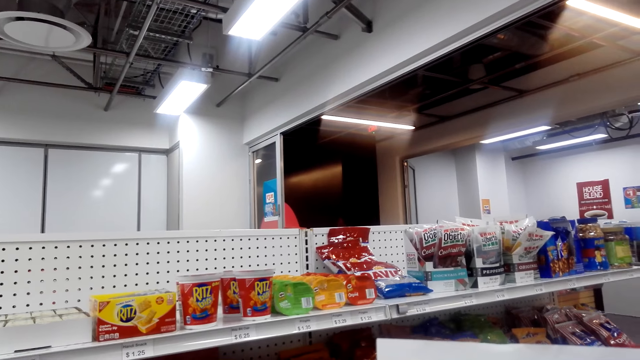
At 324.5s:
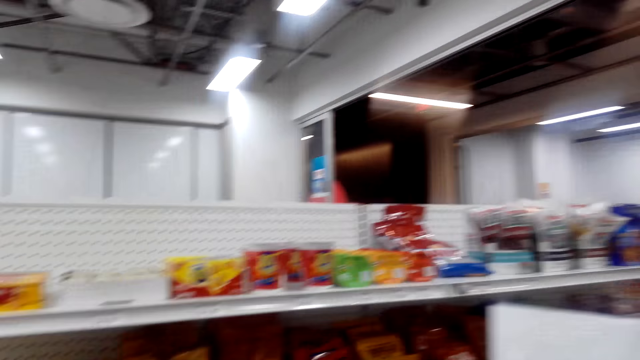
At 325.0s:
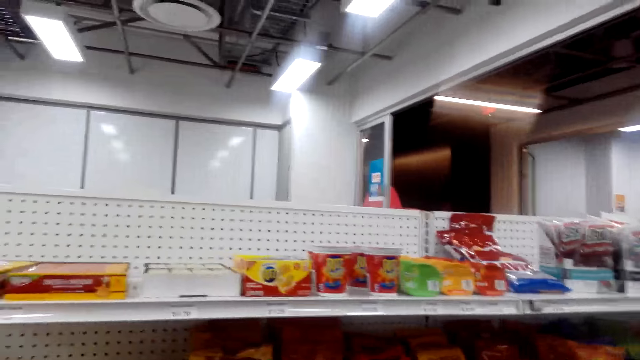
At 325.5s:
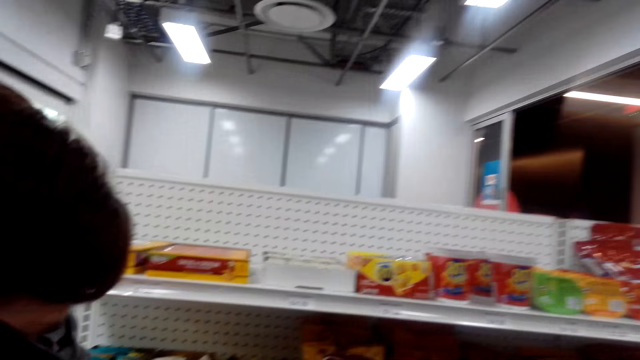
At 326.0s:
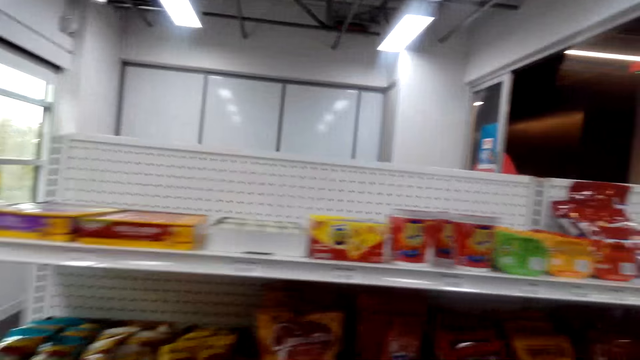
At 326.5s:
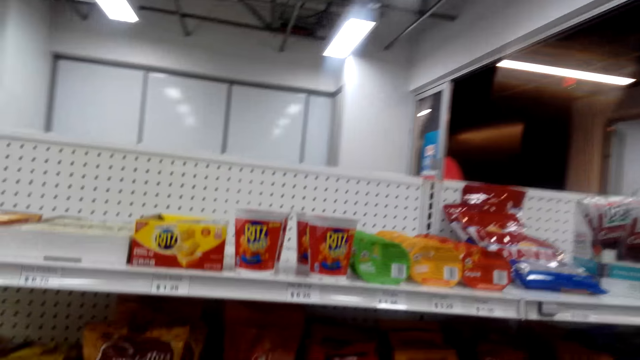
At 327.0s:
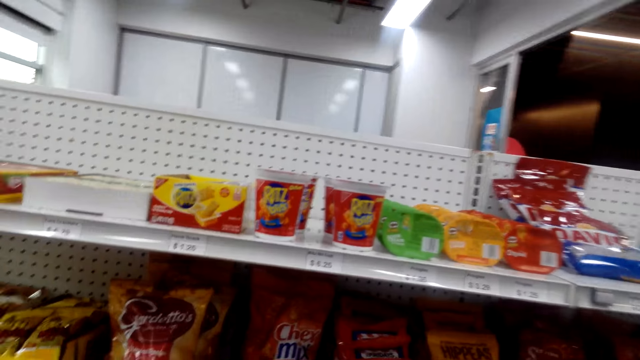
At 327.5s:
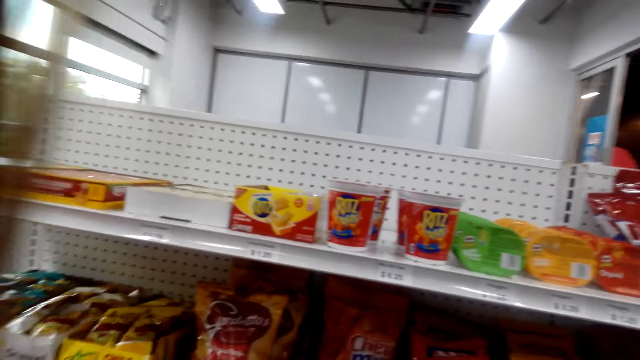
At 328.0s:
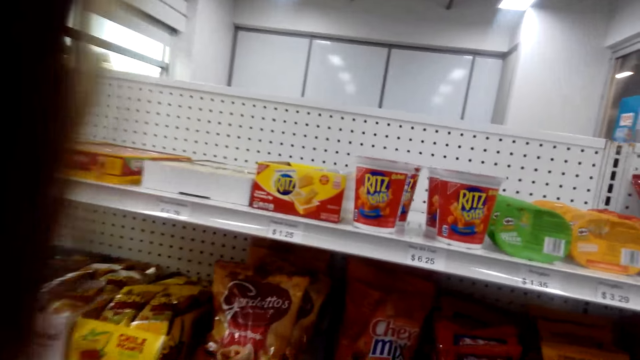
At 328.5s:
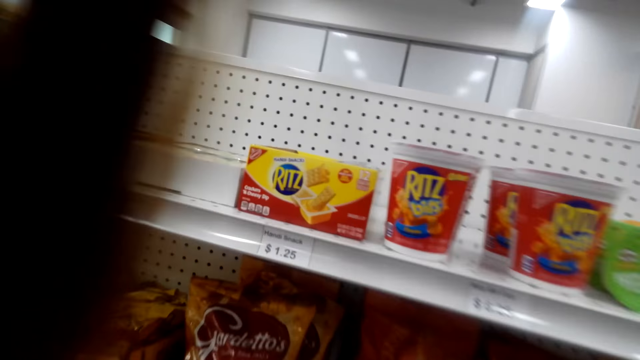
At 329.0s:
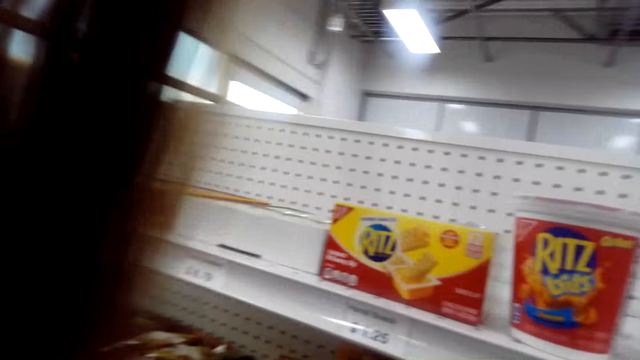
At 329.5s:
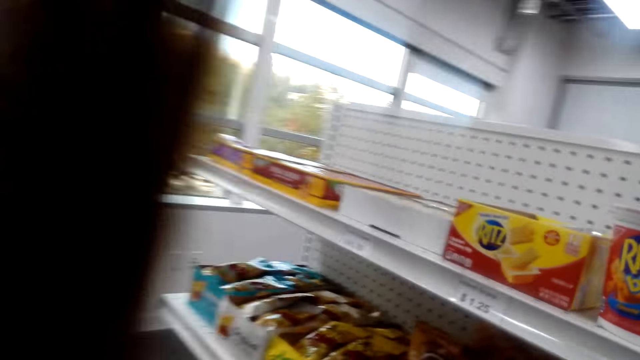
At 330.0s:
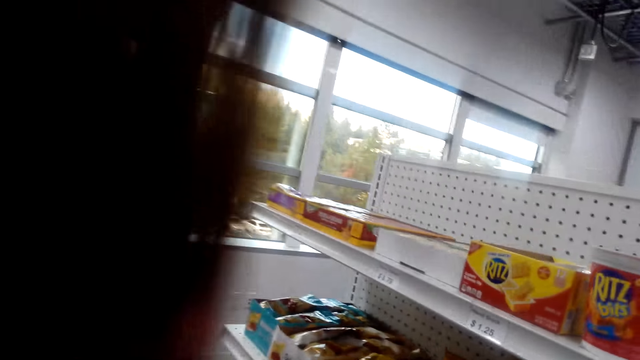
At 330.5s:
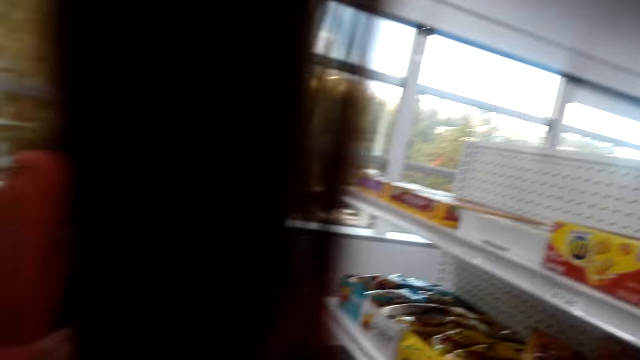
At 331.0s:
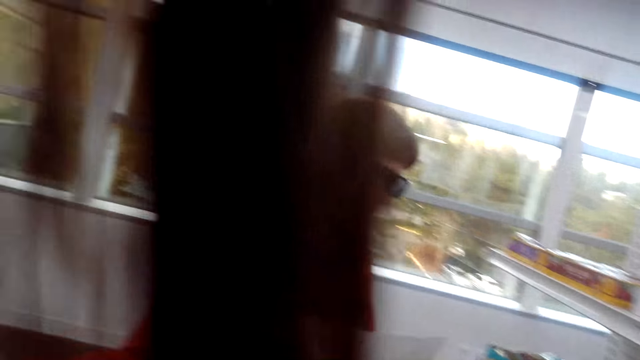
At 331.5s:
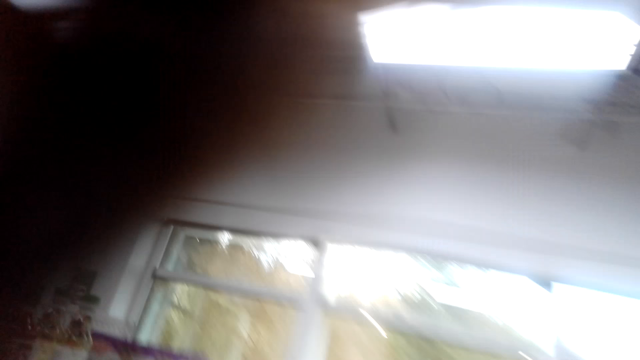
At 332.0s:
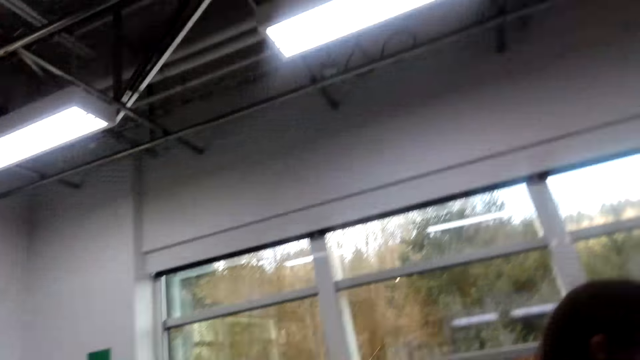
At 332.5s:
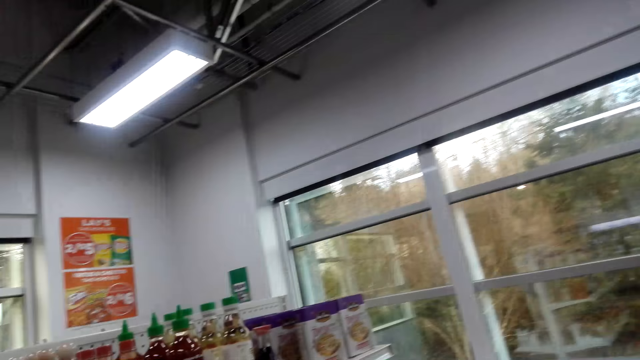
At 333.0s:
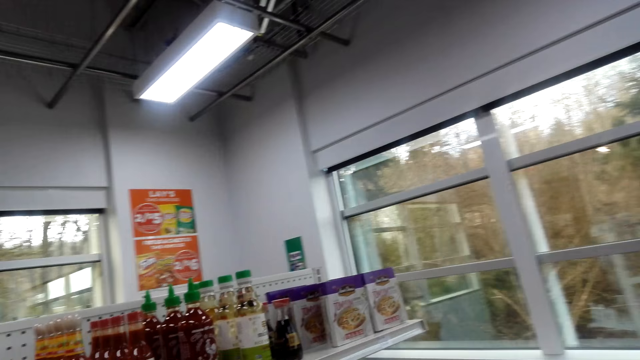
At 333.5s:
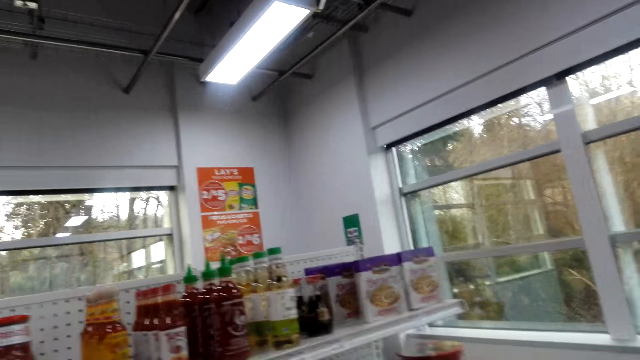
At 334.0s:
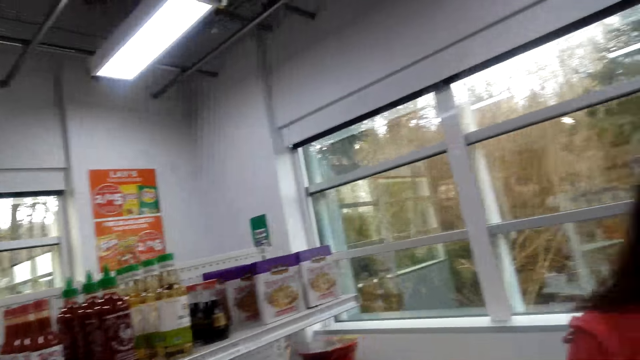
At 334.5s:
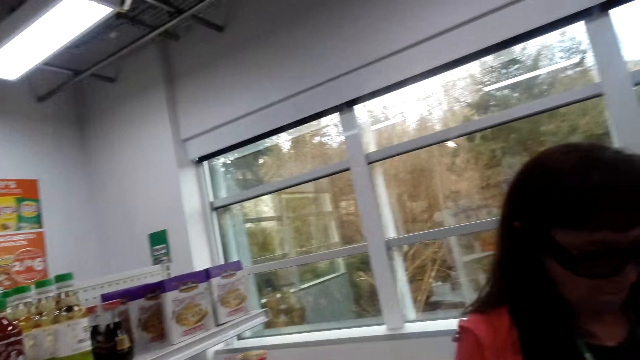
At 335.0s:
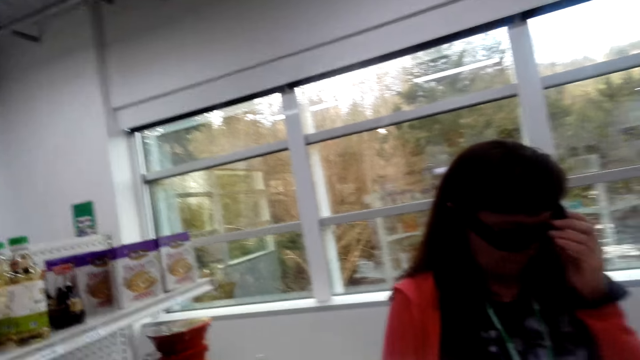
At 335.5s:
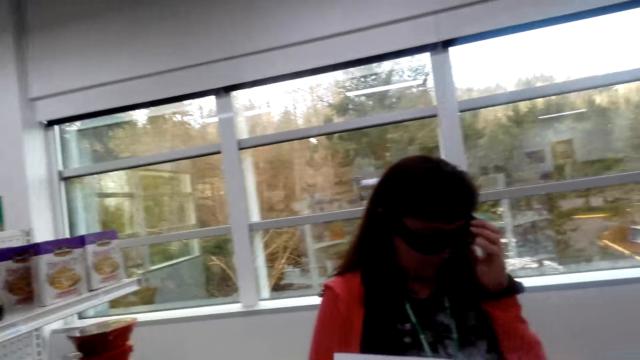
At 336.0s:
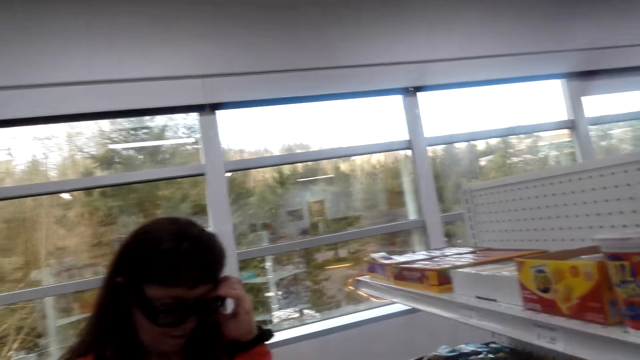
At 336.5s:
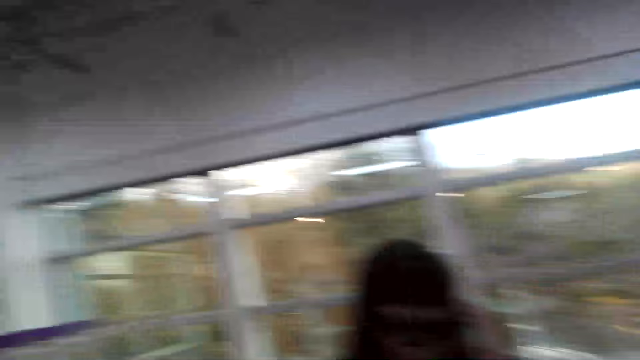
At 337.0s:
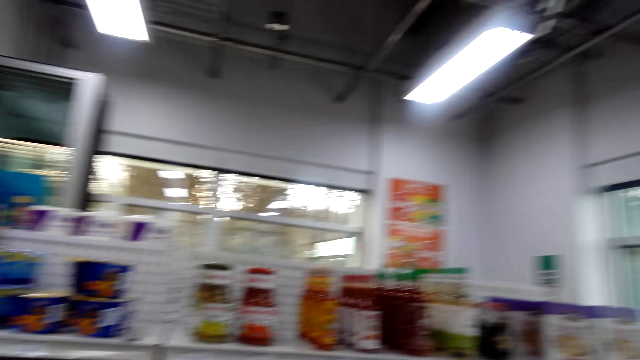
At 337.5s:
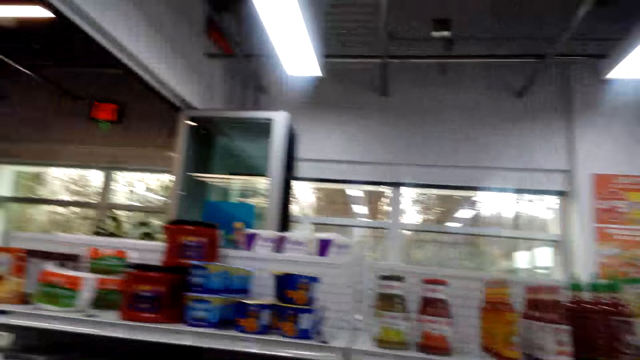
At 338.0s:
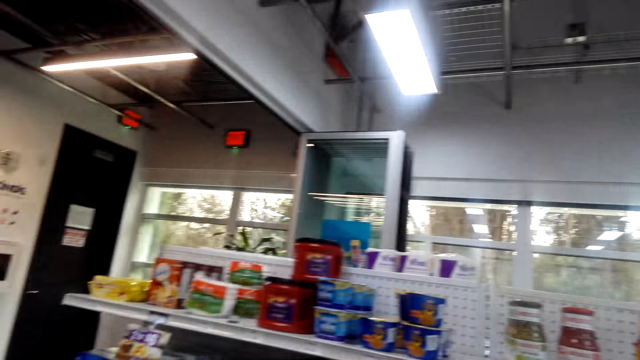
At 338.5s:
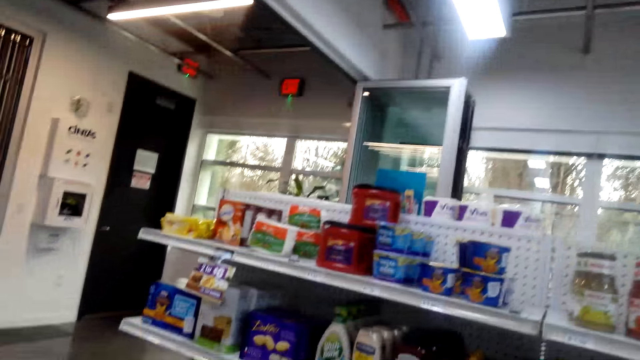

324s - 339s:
A lady talks. The camera wearer talks. They look around the shelves. The lady talks. The camera wearer talks. The lady talks. The camera wearer talks. The lady touches the face. The camera wearer looks around the supermarket.

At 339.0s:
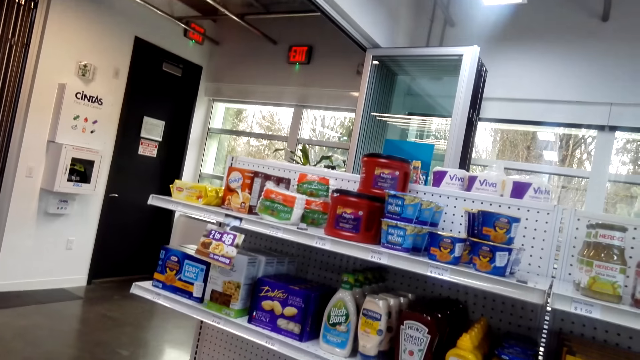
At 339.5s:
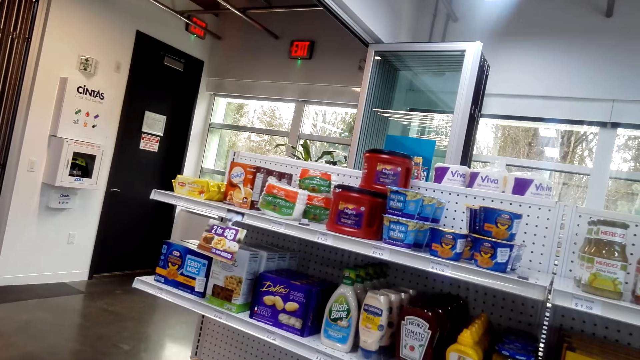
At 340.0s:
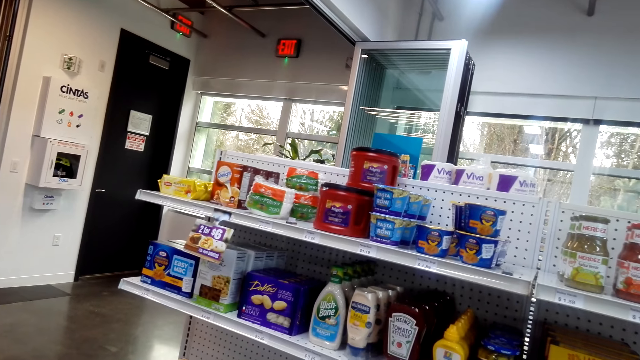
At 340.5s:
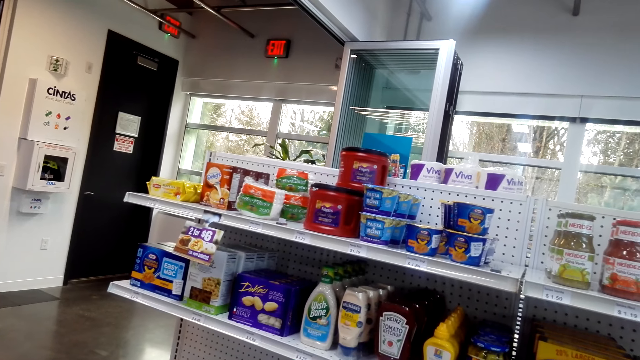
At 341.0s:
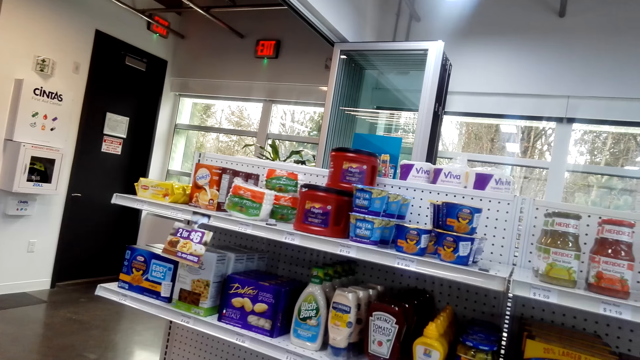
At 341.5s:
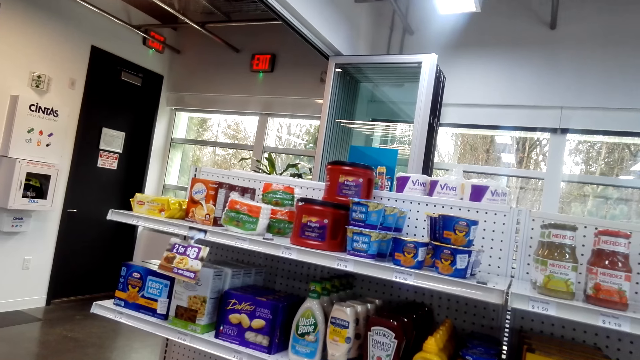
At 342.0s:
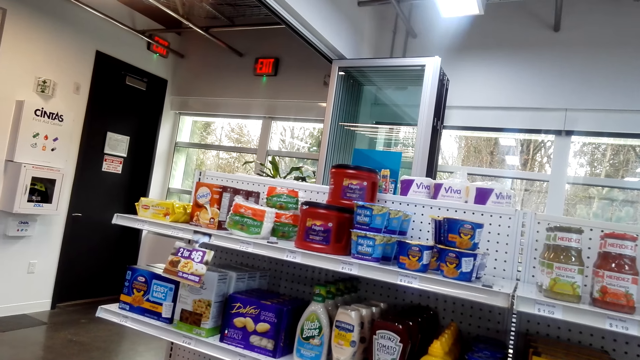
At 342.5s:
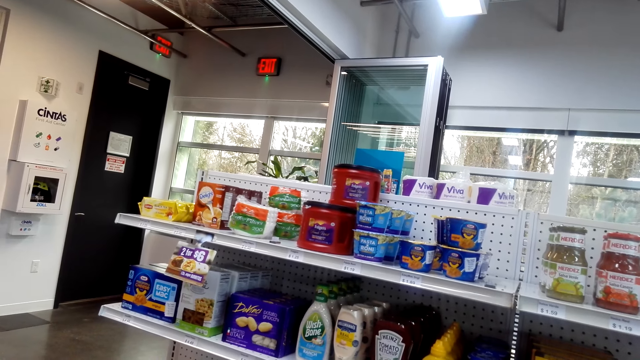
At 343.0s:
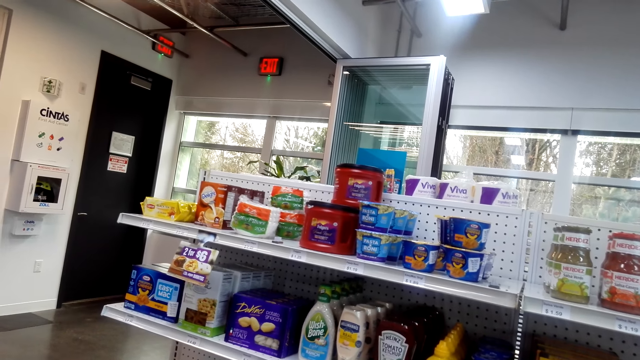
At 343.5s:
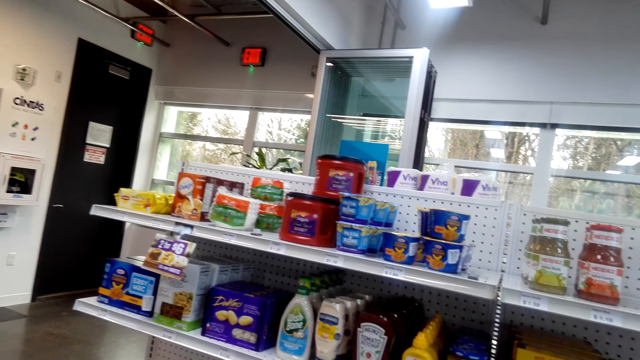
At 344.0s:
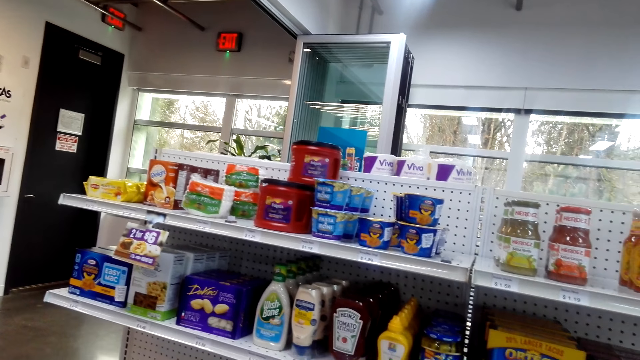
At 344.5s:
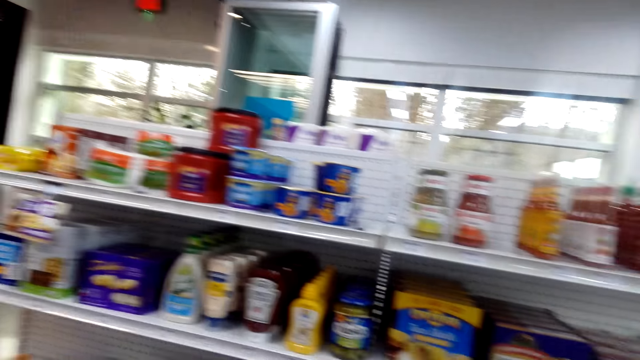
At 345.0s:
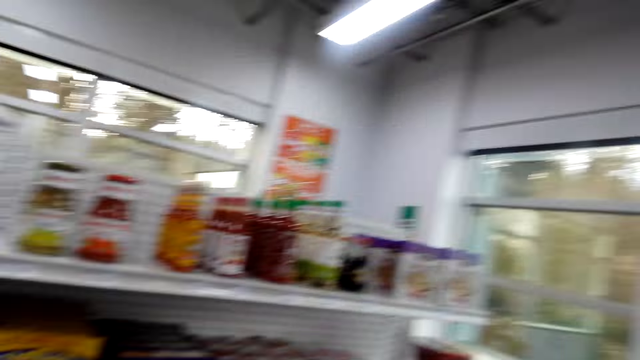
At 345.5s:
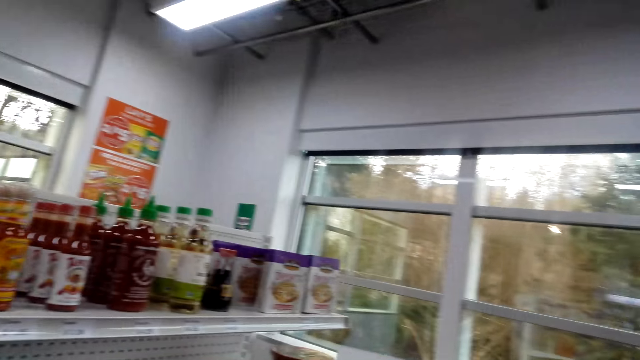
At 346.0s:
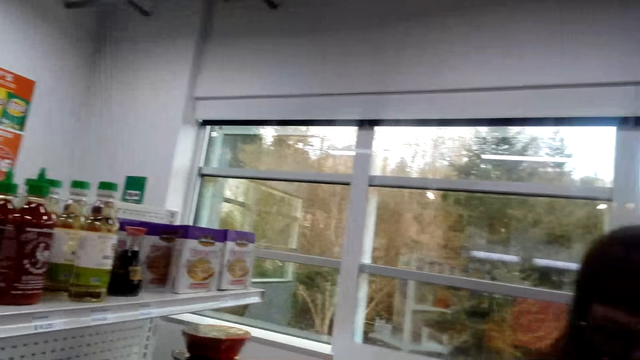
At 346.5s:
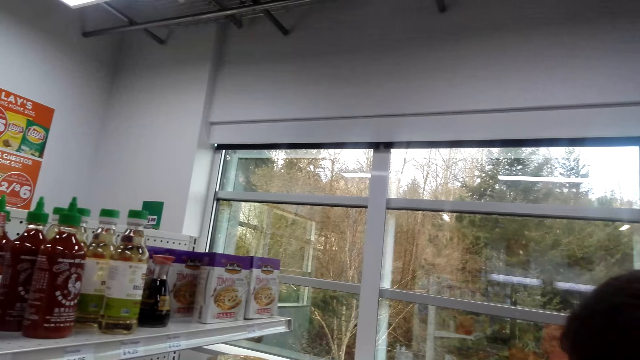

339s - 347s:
A lady talks.
